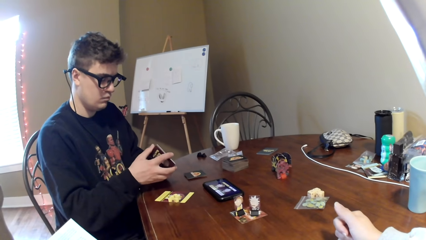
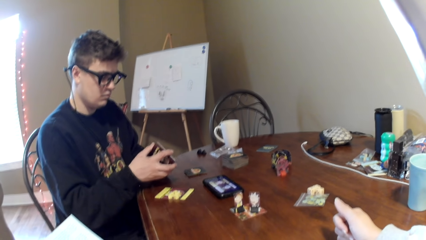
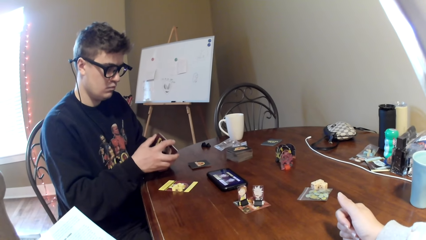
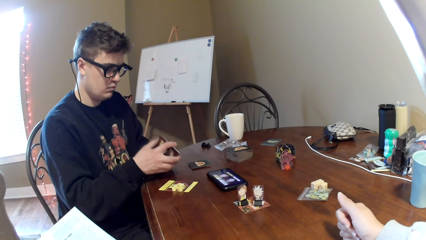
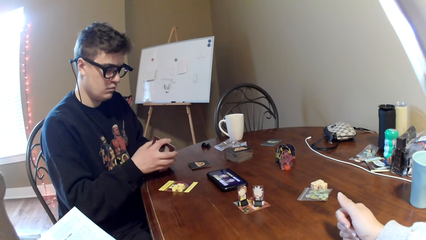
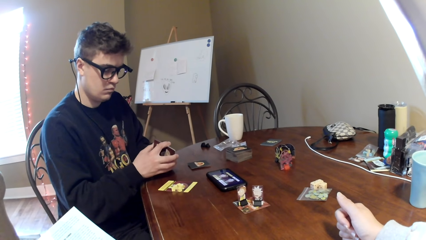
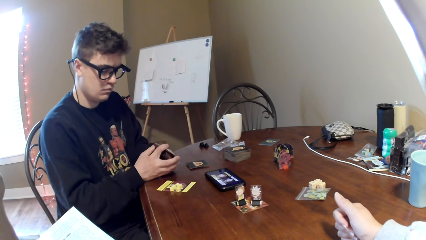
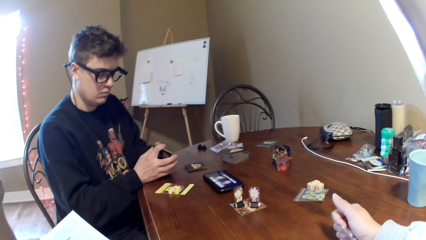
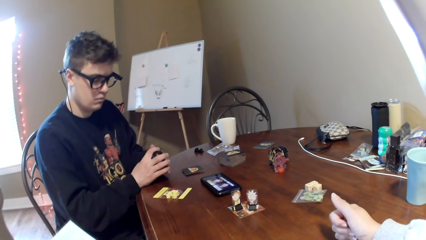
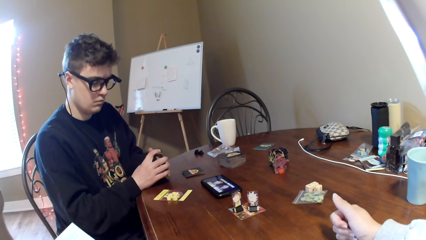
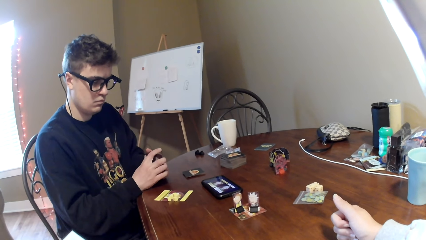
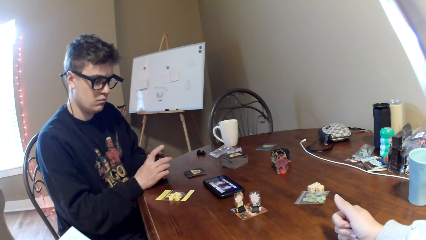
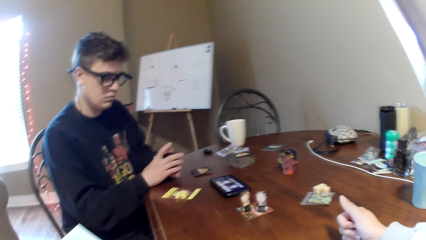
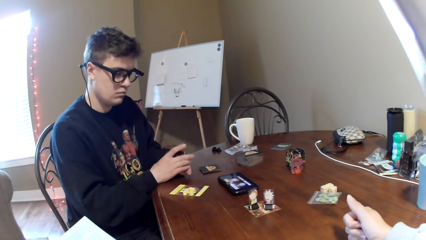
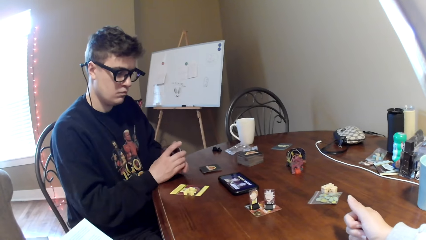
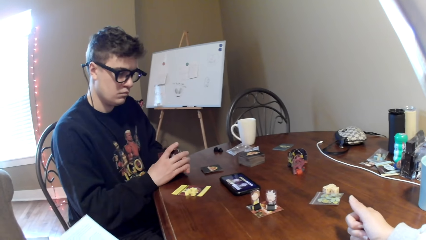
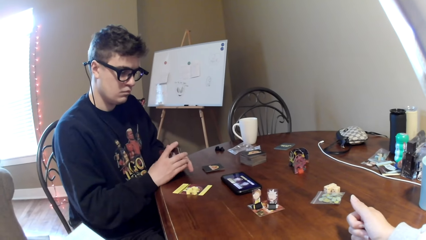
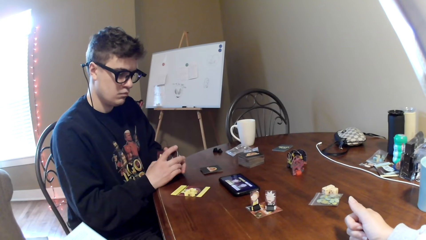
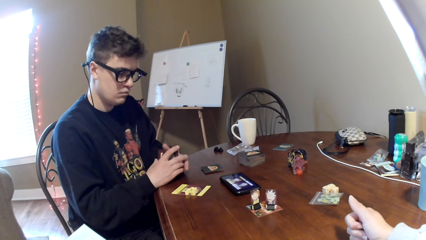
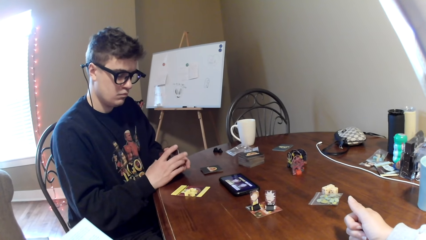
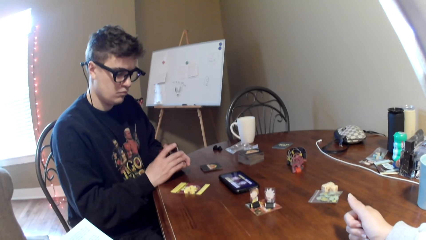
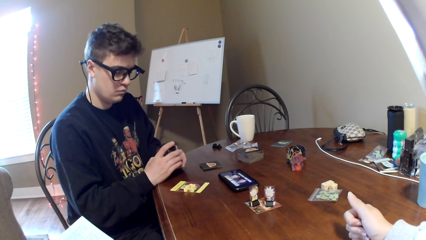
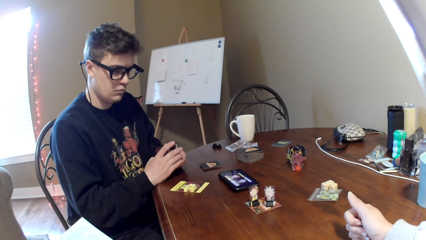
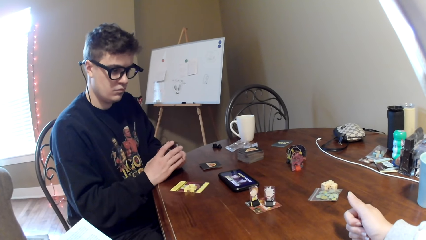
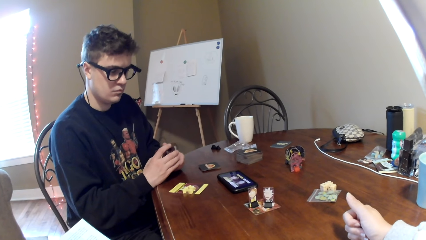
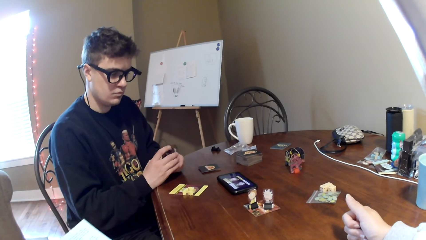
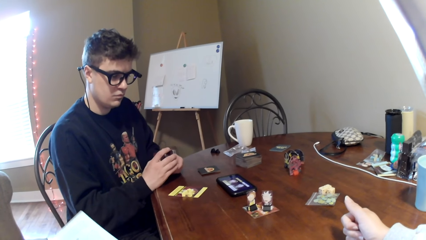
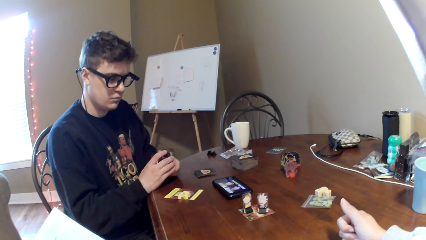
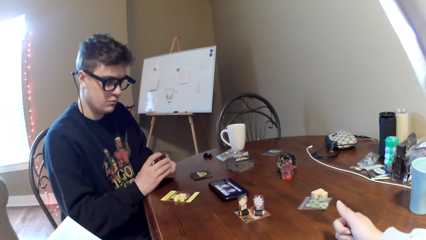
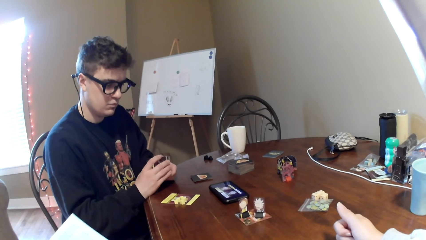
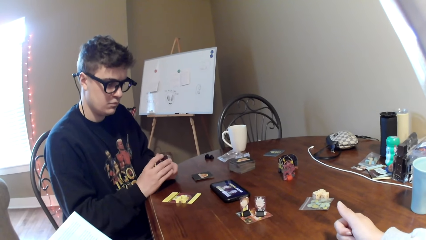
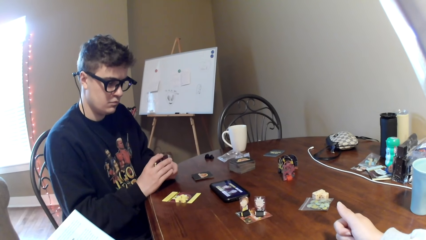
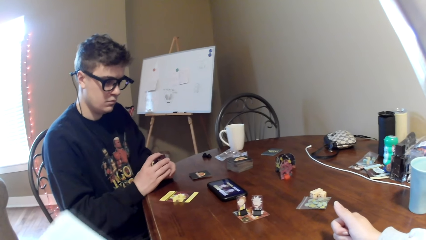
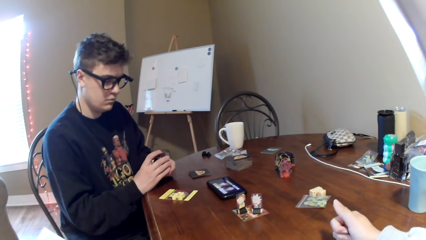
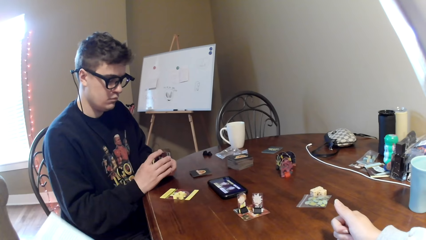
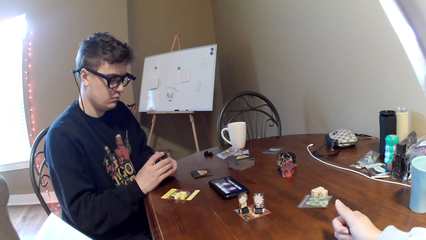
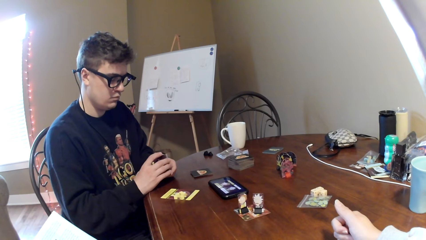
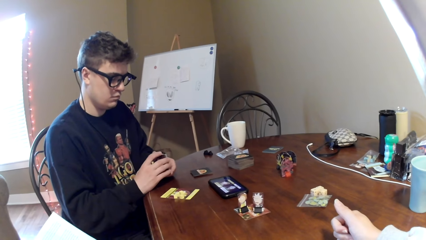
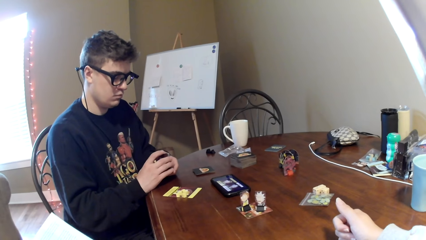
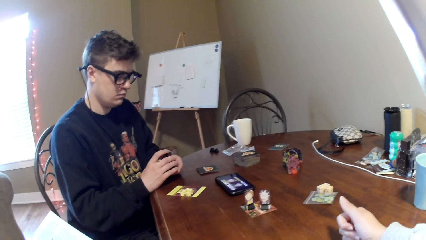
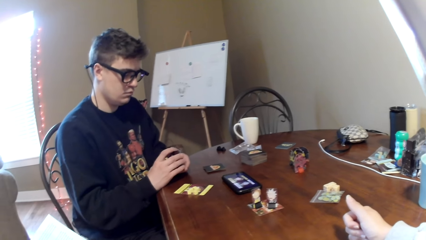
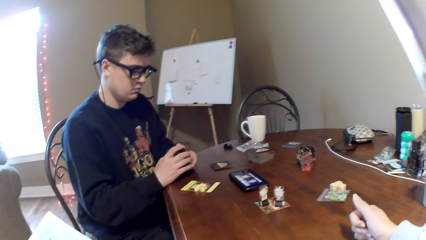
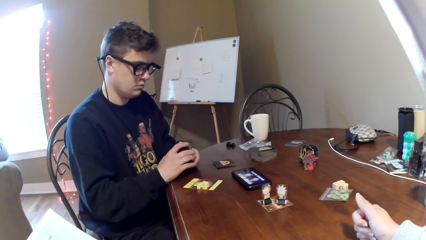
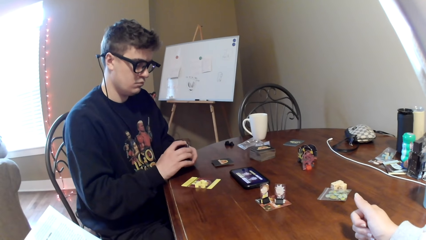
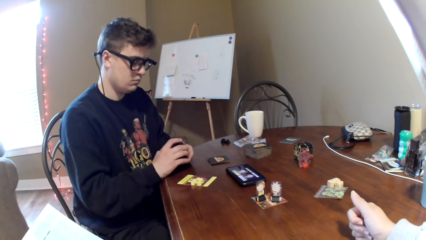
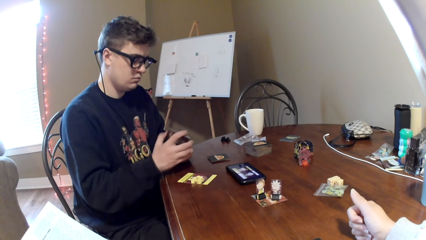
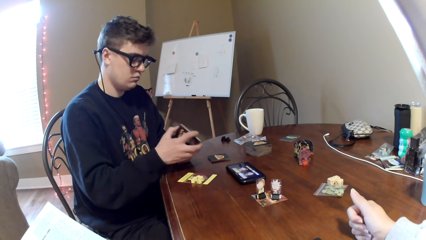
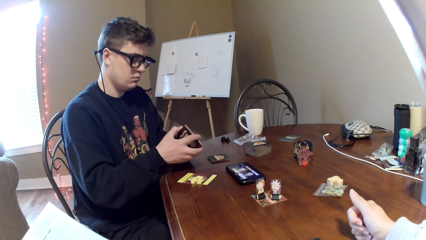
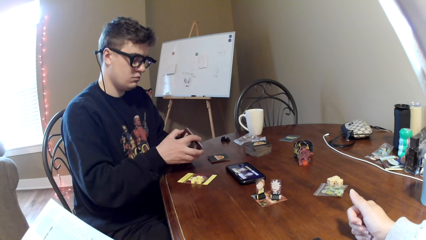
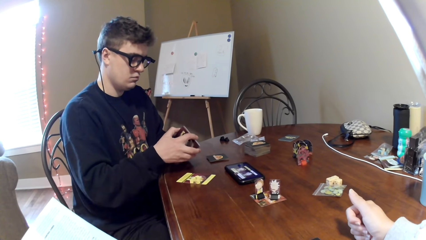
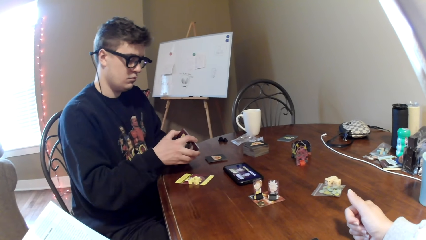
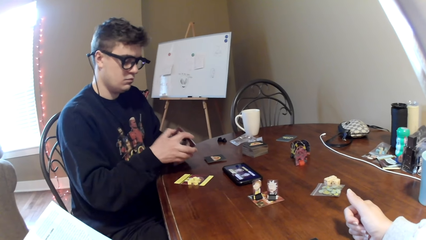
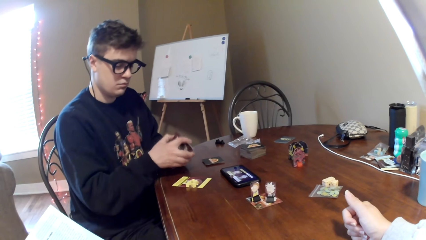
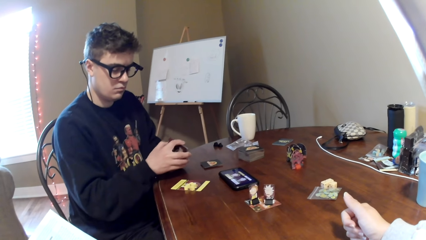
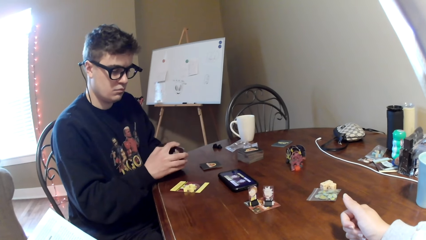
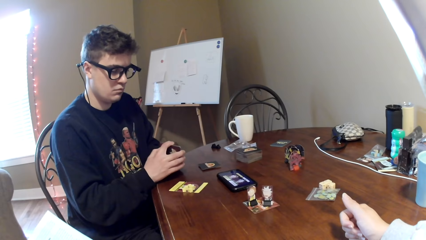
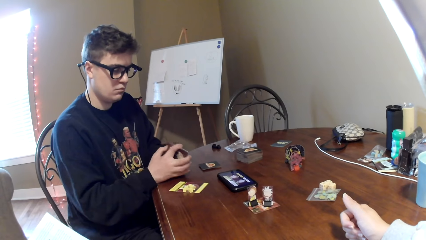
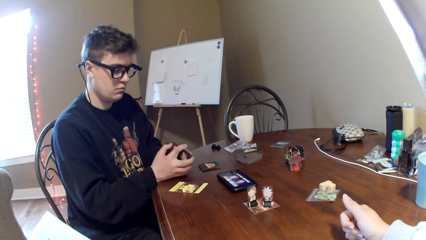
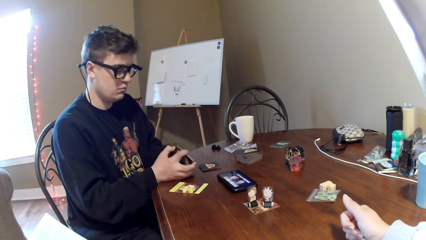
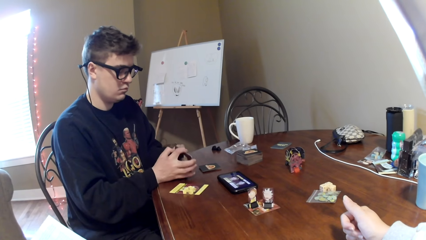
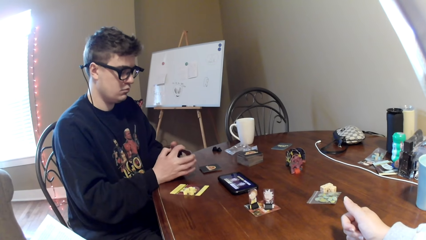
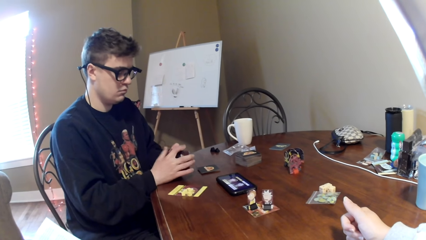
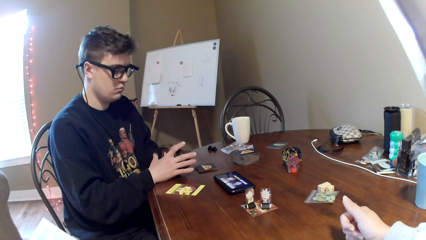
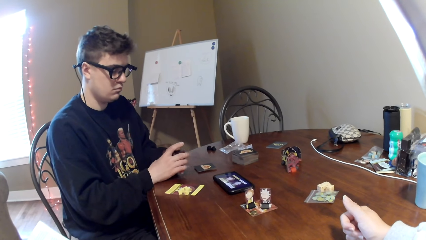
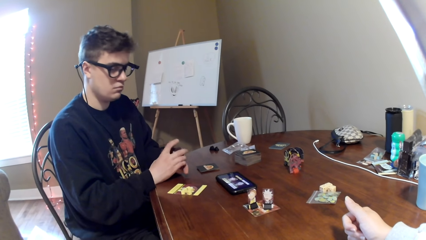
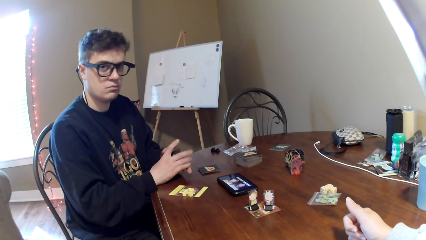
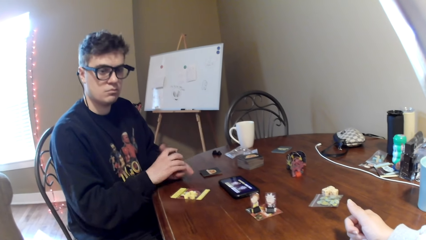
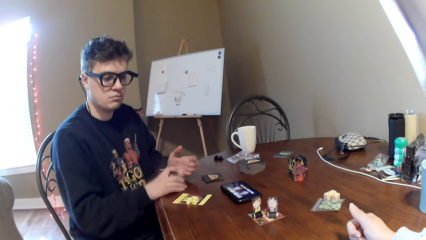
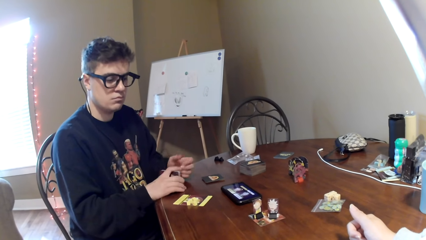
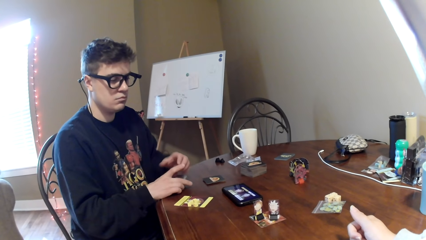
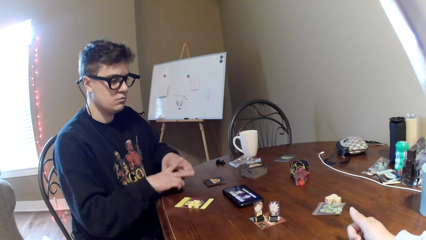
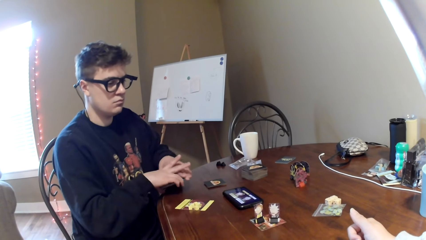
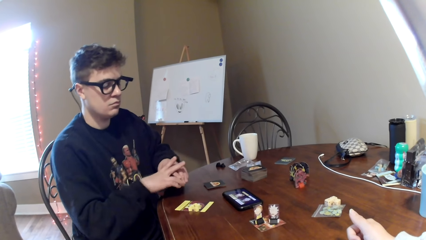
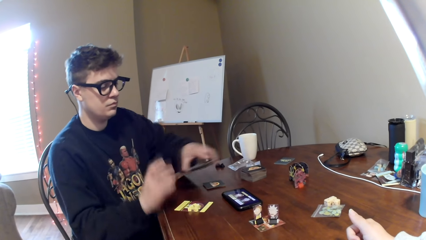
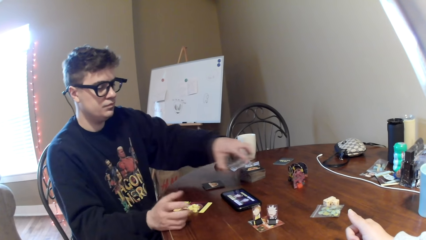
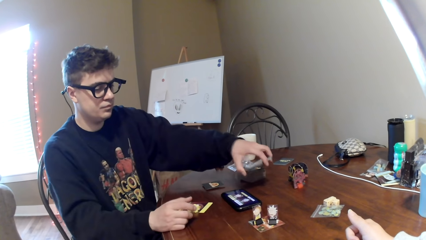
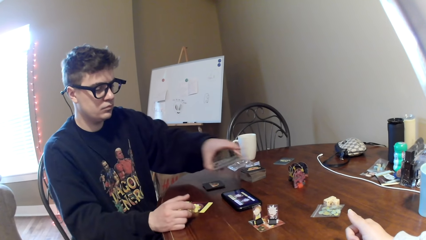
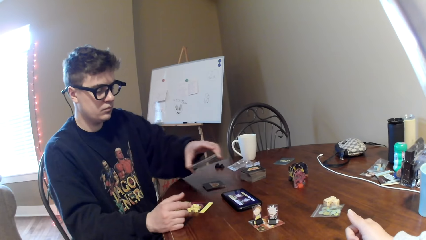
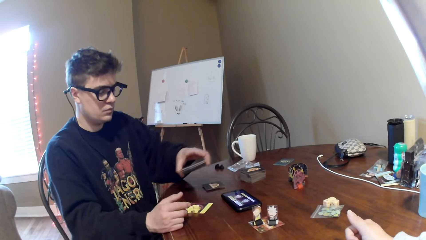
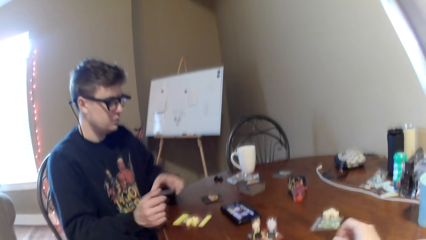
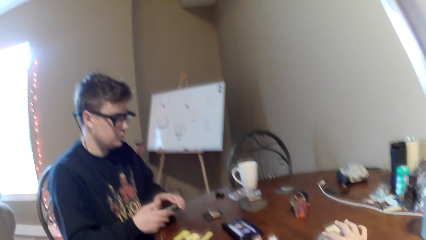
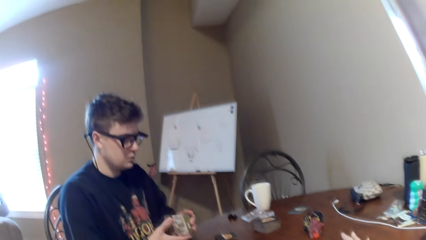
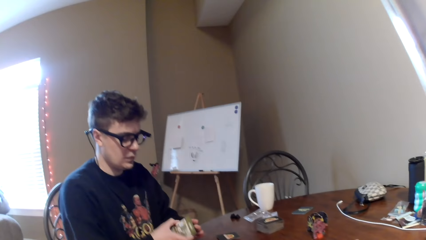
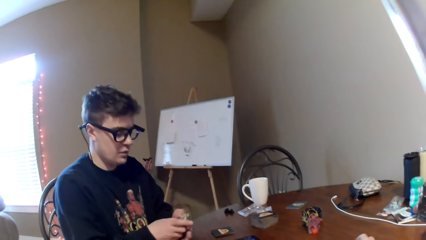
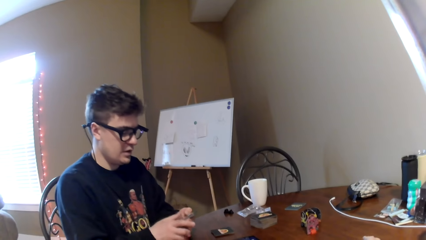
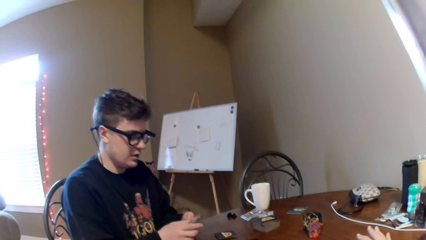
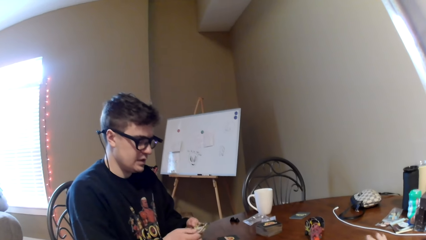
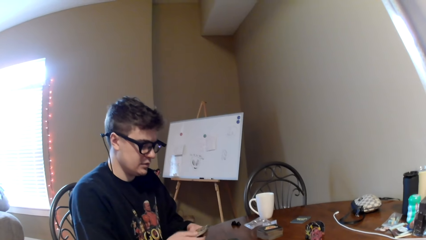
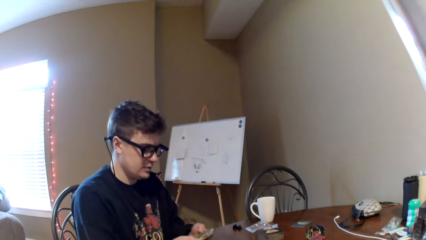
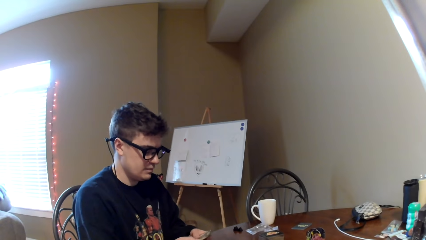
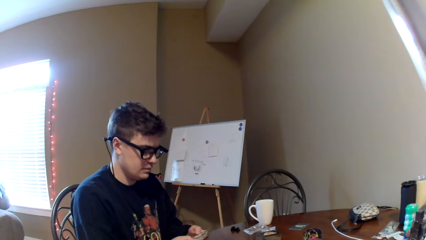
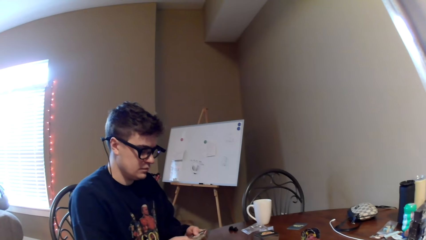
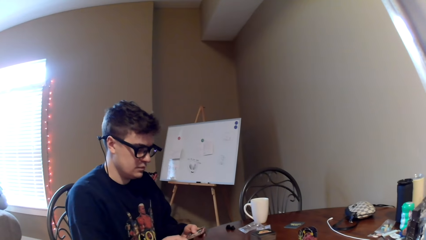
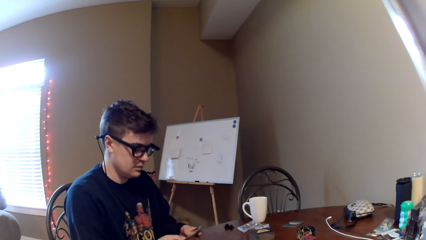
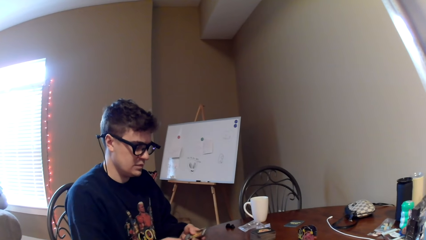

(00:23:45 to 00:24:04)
A man adjusts the cards on his hand. The camera wearer looks around a room. The man looks at the cards and adjusts the cards on his hand. The camera wearer looks around the room. The man adjusts the cards on his hand, hits the cards on the table, passes the cards to the left hand, looks at the cards, and moves his hand over the table. The camera wearer adjusts the cards on the table.
